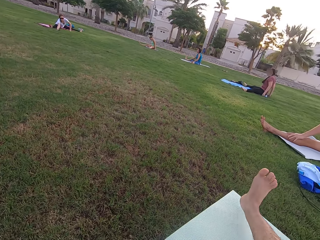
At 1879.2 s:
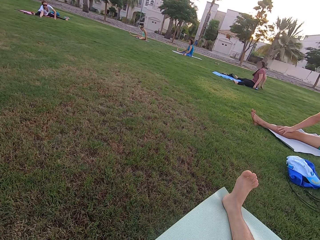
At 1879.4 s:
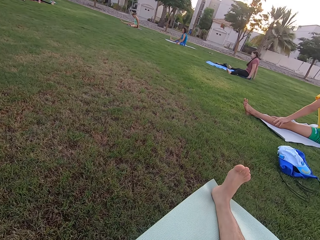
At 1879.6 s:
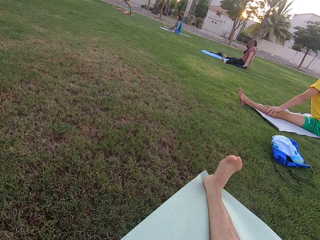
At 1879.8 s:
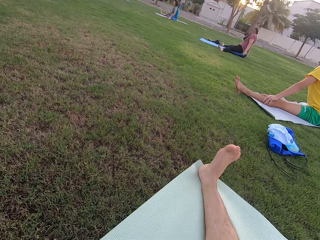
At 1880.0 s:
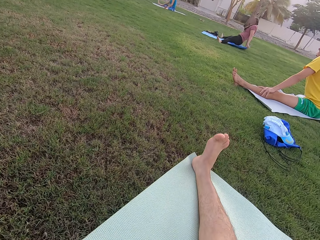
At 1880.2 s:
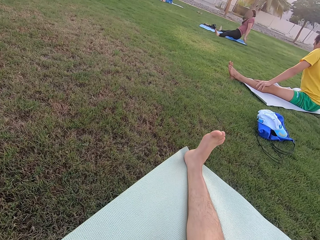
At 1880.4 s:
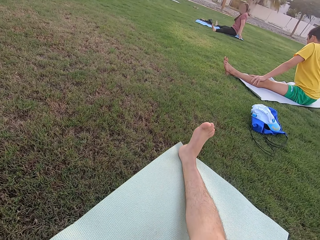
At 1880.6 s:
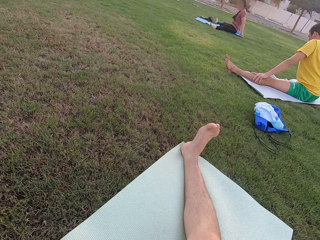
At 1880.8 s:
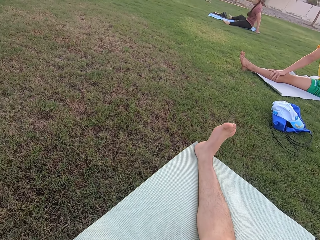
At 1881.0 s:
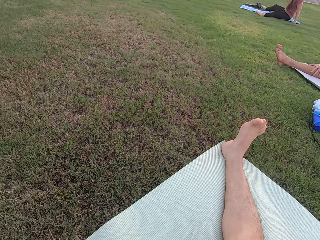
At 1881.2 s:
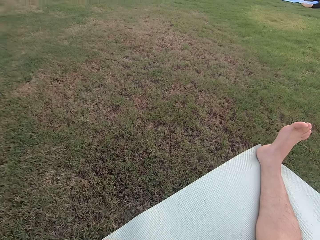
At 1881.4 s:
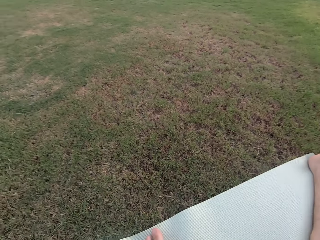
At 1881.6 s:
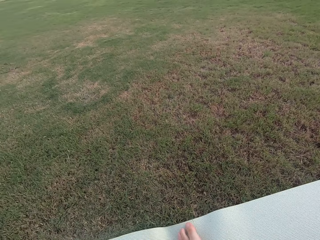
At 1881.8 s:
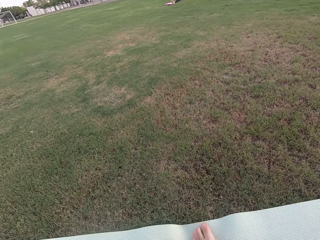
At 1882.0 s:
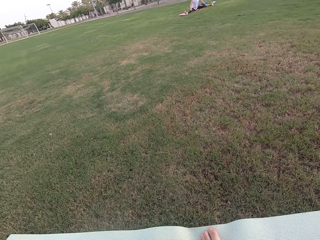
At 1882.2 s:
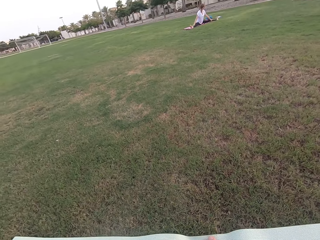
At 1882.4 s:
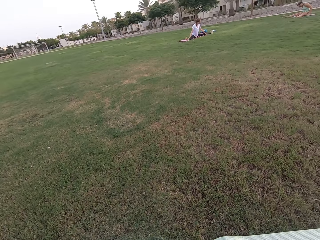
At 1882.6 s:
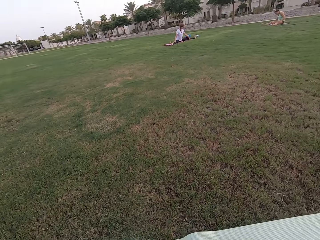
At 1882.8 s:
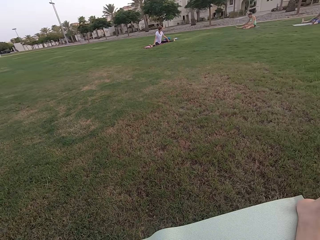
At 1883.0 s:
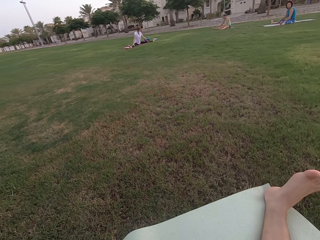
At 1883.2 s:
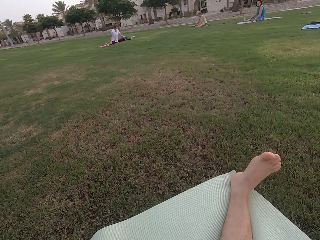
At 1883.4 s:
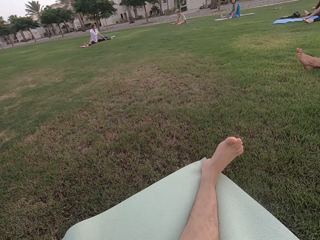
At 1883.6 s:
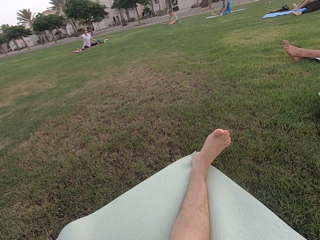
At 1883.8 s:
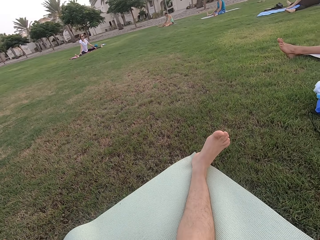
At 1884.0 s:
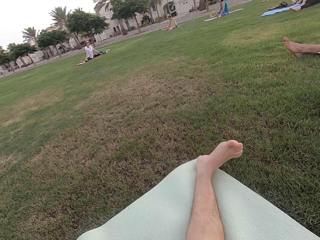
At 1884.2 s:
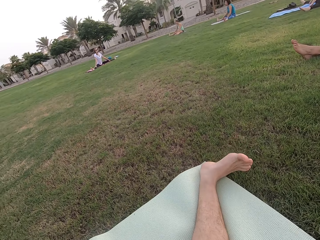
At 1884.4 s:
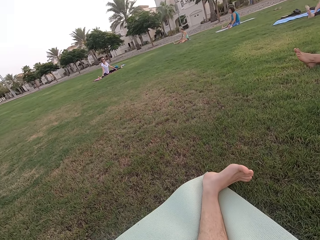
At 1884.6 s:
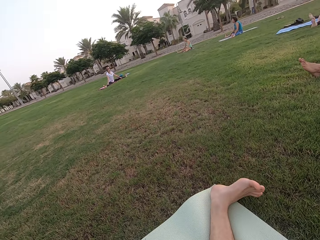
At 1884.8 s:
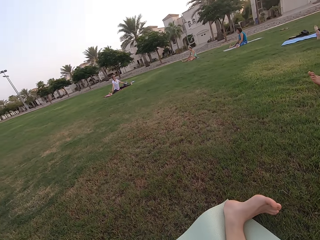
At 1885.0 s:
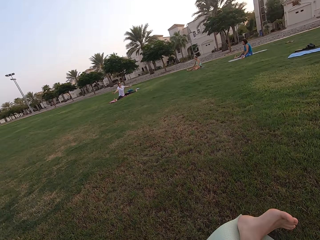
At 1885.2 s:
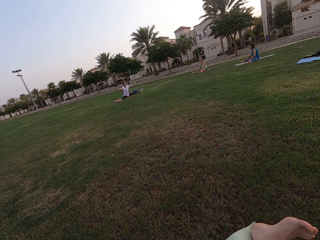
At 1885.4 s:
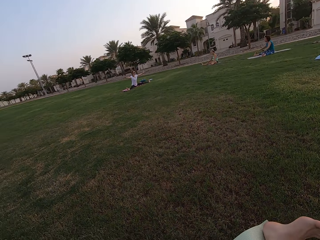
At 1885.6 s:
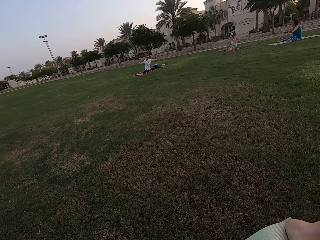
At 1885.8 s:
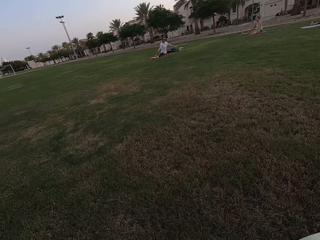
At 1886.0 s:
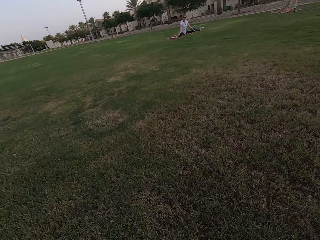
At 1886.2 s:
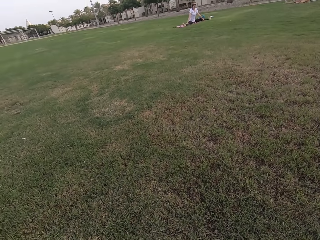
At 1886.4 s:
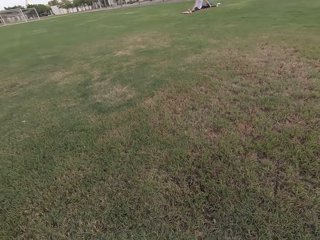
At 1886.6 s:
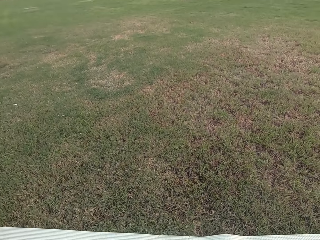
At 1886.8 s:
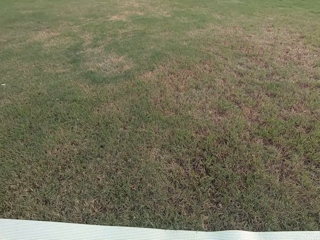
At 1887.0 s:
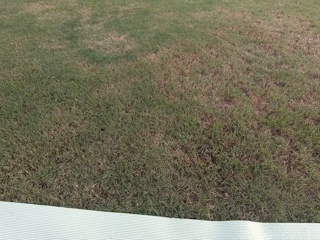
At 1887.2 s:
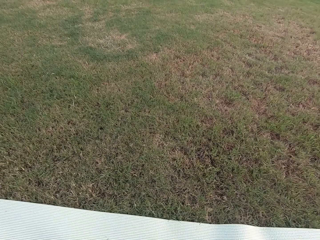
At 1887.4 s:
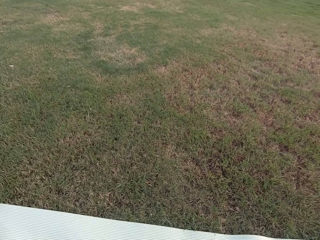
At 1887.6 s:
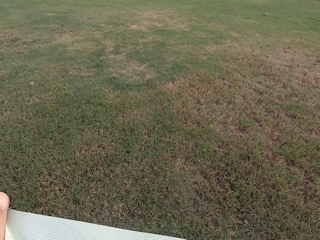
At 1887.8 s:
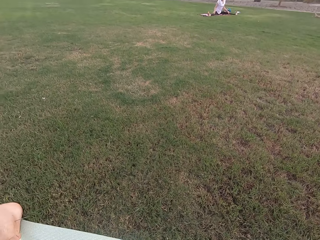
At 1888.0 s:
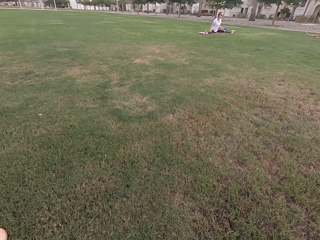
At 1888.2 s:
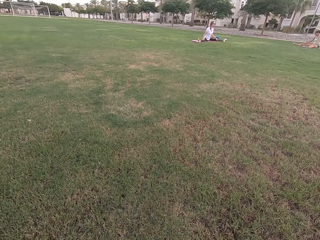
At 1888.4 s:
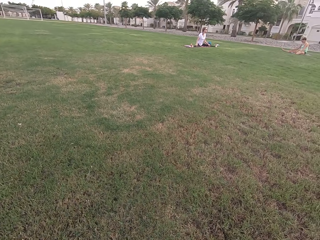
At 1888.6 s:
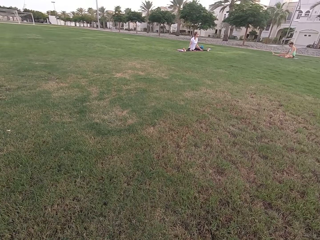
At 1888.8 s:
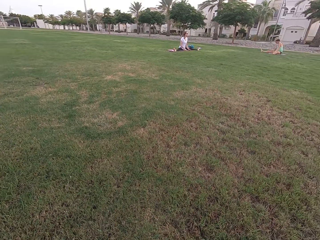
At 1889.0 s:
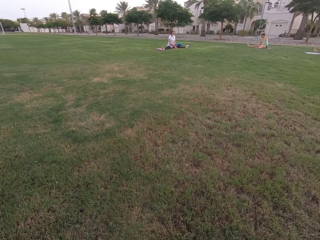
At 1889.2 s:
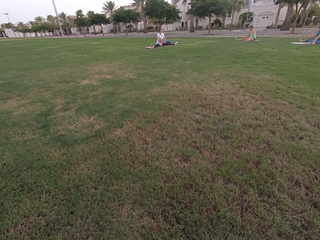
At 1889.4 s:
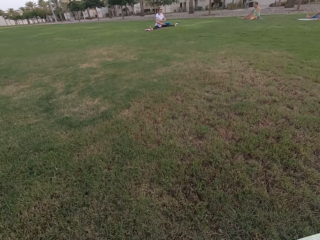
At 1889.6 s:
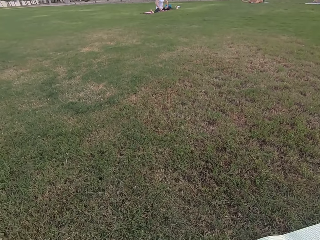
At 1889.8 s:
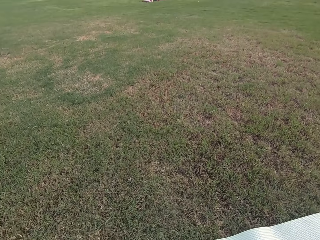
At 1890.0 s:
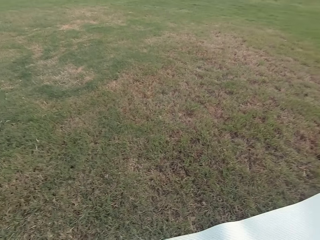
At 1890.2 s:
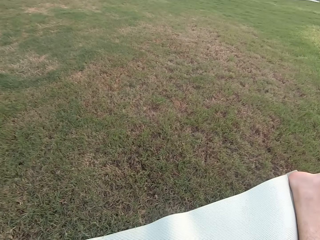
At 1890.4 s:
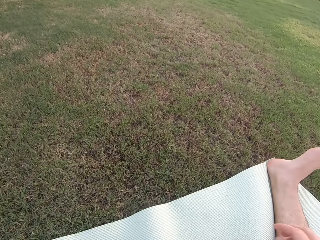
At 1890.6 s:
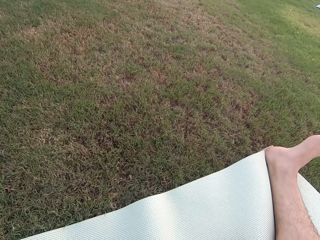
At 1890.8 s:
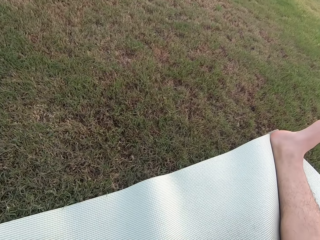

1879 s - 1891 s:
The camera wearer stretches his right leg.

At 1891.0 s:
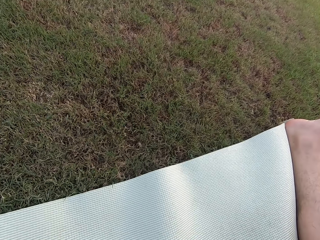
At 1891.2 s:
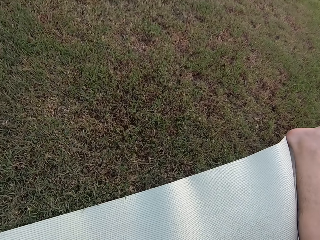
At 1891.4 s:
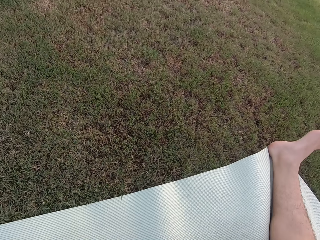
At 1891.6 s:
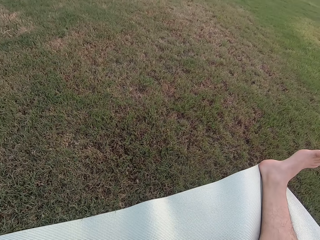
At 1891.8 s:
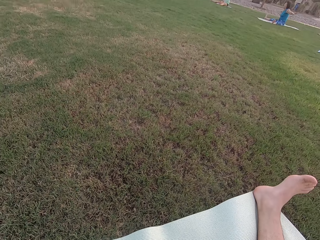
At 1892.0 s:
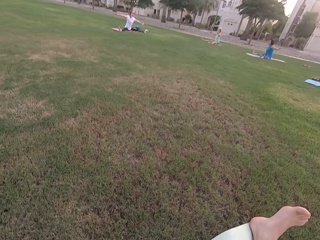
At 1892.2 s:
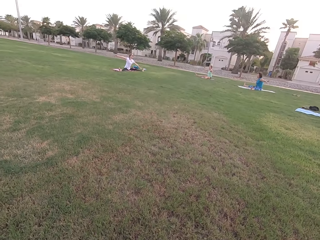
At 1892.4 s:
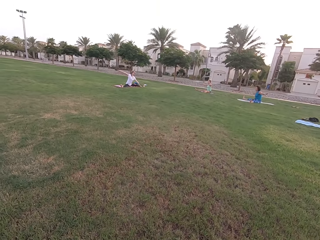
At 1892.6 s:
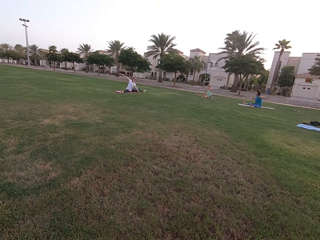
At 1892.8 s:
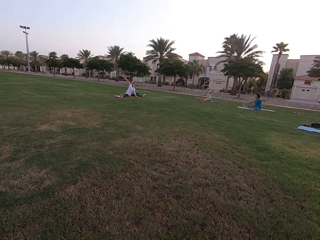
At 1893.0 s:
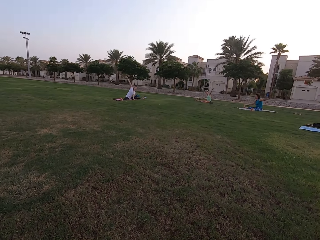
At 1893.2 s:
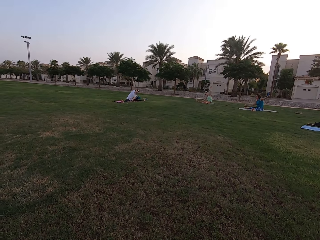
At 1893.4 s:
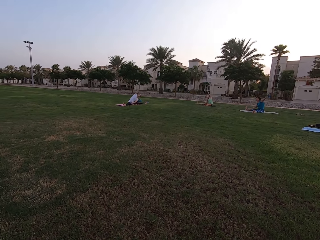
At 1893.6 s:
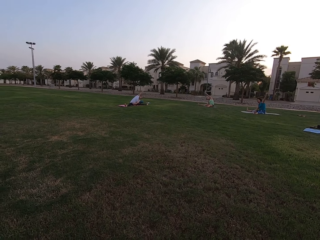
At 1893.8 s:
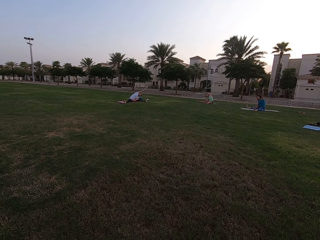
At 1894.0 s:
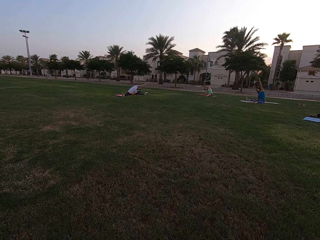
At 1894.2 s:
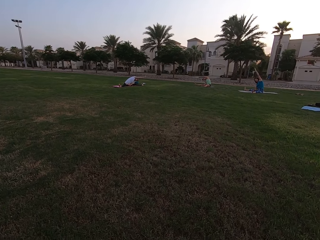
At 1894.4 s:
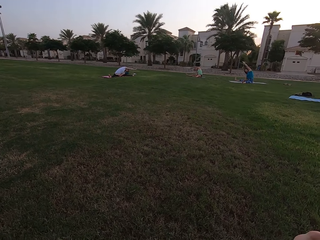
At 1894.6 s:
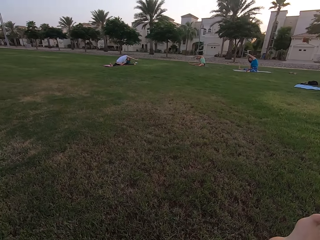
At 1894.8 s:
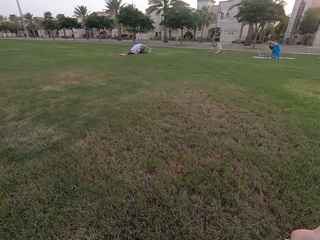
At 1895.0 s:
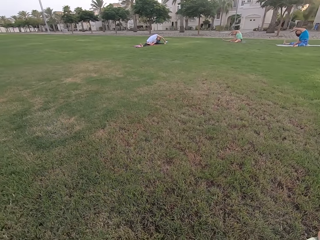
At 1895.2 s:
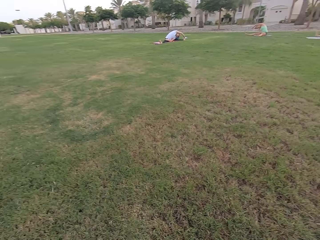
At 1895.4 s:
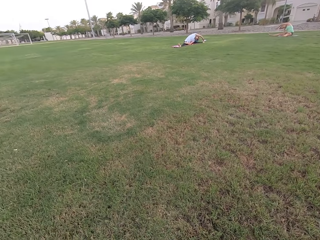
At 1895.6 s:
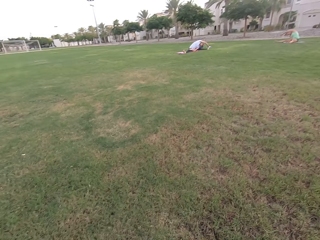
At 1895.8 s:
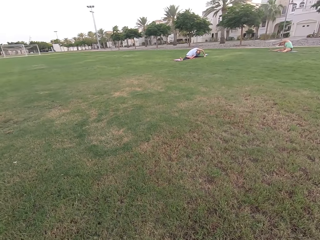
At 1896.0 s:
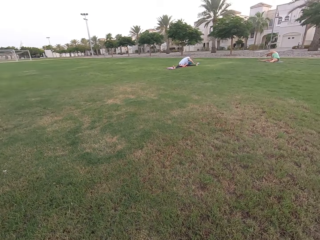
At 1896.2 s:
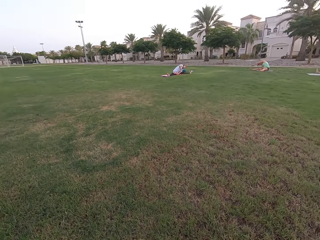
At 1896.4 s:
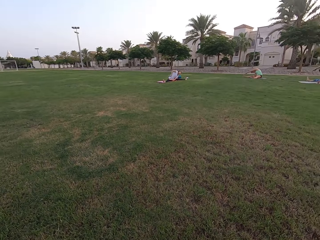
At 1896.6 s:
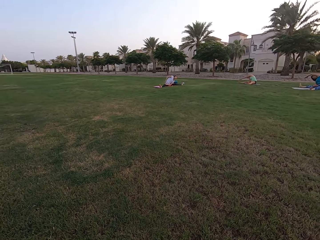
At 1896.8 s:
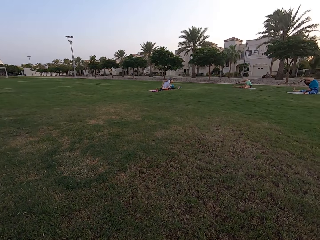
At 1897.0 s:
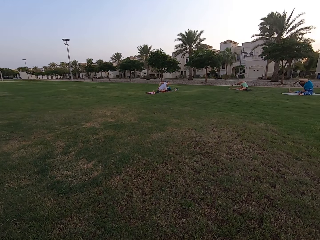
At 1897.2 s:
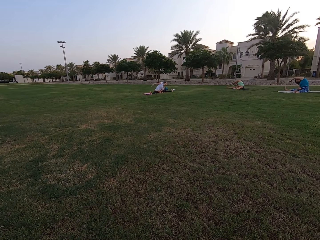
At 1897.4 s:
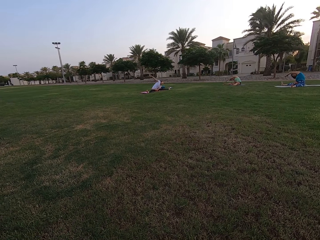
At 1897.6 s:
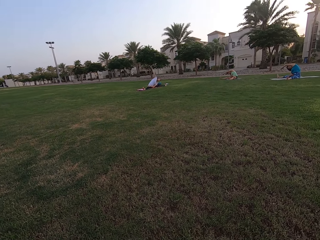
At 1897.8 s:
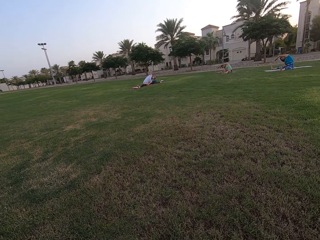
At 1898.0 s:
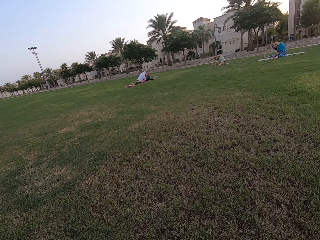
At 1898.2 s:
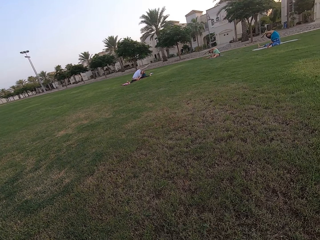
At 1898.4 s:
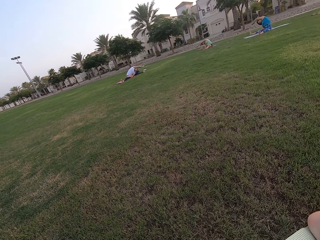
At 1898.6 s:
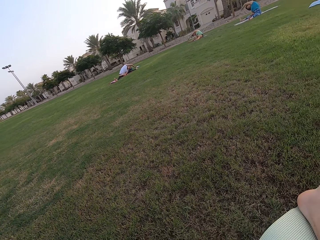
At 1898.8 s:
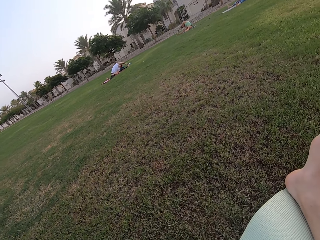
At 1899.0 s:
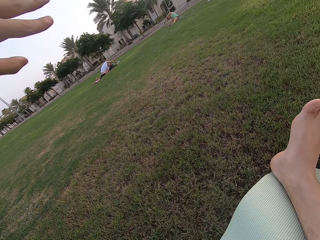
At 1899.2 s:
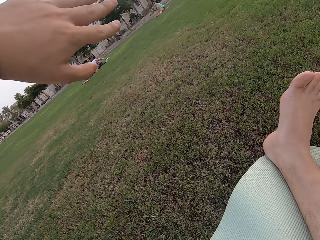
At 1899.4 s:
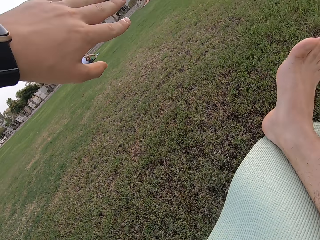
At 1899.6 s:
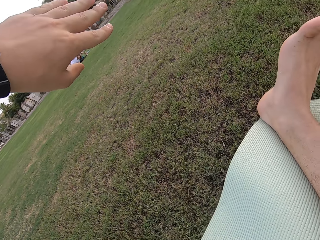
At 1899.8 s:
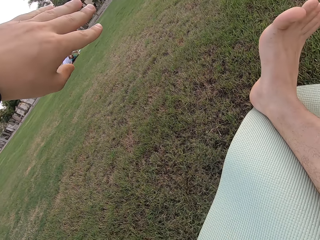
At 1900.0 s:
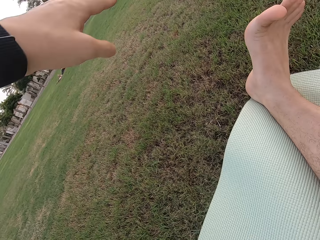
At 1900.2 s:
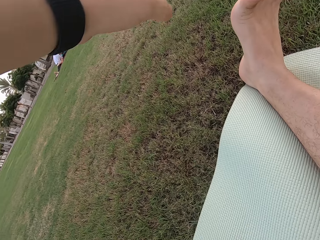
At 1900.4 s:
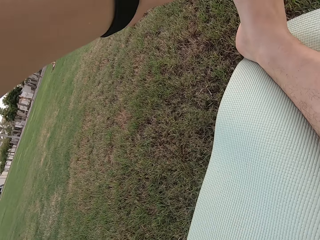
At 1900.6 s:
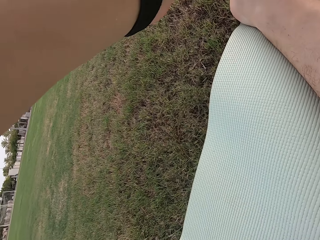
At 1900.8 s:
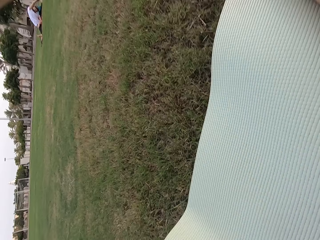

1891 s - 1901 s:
People stretch their hands. The camera wearer stretches his left hand.
